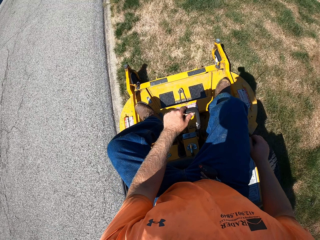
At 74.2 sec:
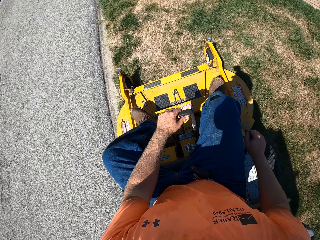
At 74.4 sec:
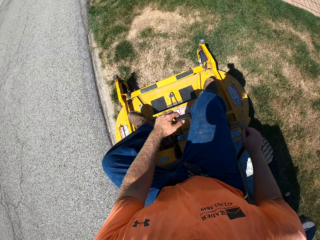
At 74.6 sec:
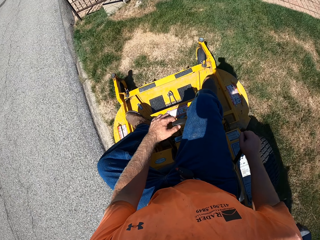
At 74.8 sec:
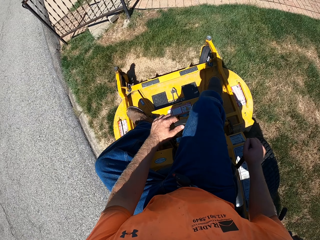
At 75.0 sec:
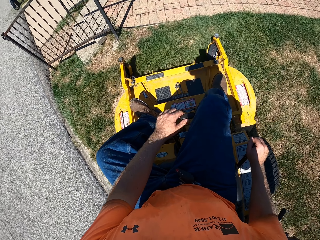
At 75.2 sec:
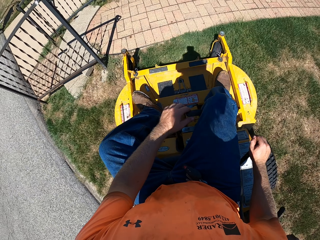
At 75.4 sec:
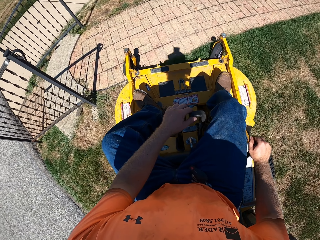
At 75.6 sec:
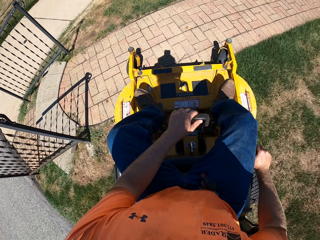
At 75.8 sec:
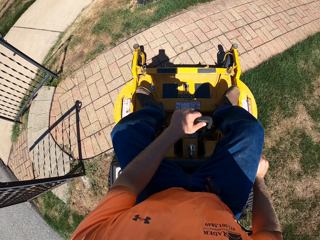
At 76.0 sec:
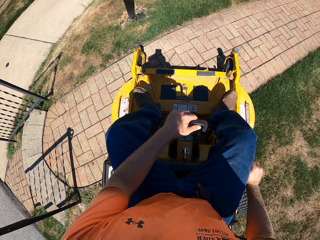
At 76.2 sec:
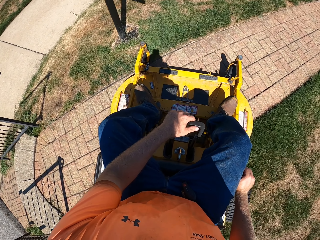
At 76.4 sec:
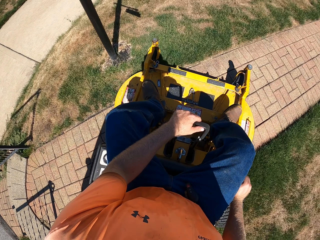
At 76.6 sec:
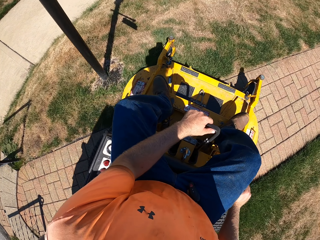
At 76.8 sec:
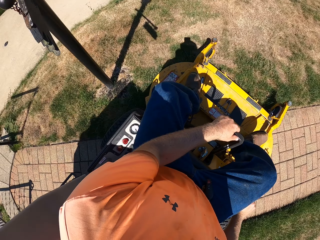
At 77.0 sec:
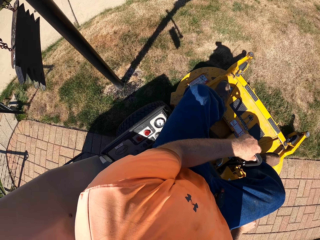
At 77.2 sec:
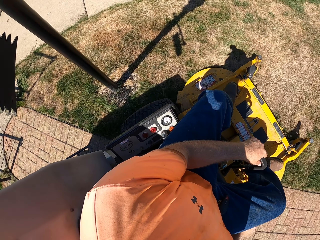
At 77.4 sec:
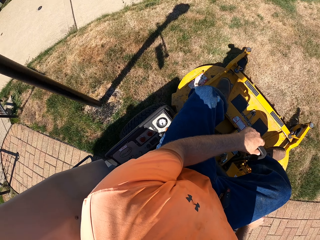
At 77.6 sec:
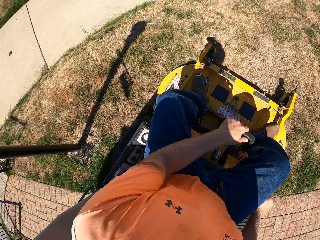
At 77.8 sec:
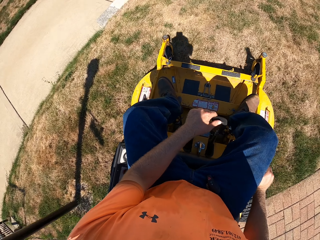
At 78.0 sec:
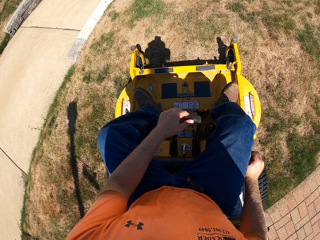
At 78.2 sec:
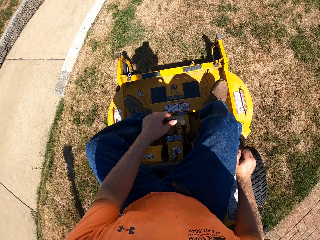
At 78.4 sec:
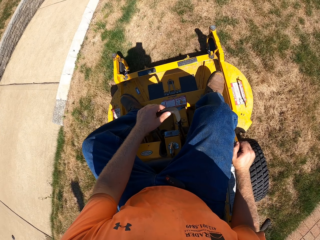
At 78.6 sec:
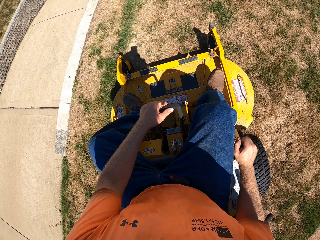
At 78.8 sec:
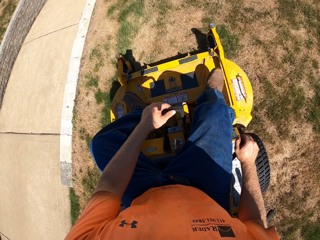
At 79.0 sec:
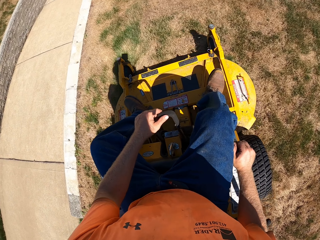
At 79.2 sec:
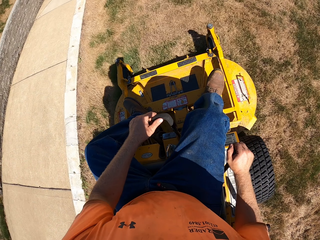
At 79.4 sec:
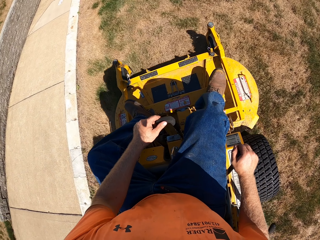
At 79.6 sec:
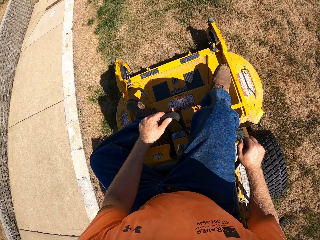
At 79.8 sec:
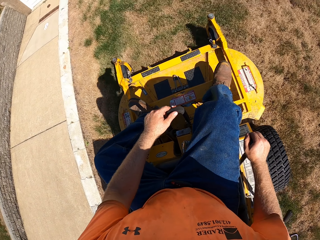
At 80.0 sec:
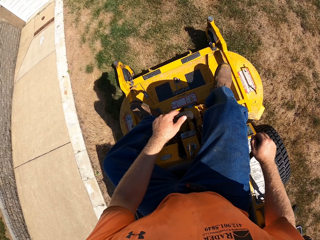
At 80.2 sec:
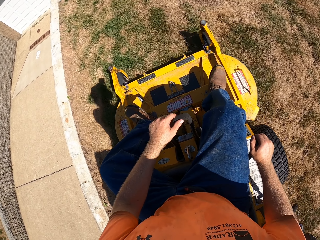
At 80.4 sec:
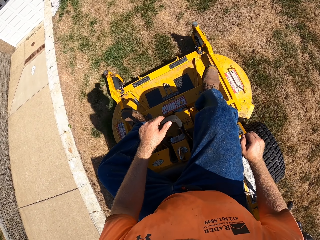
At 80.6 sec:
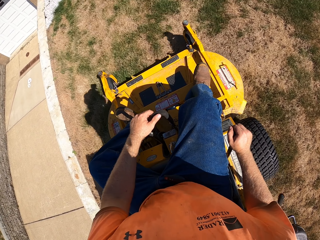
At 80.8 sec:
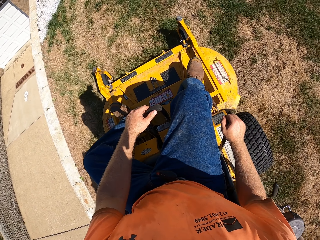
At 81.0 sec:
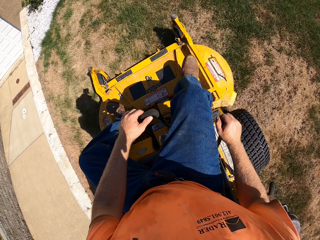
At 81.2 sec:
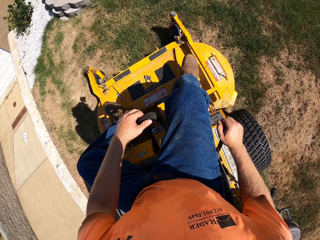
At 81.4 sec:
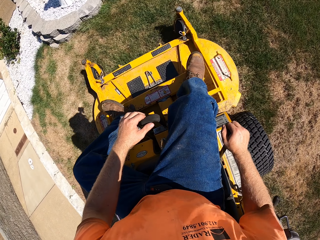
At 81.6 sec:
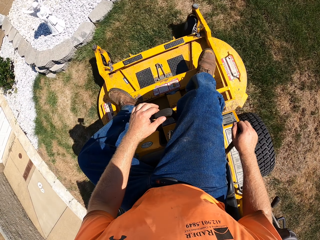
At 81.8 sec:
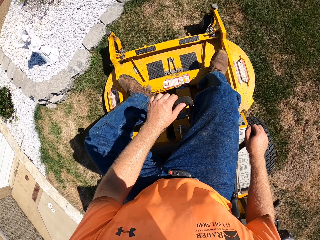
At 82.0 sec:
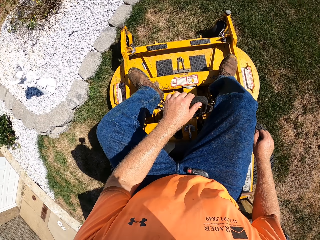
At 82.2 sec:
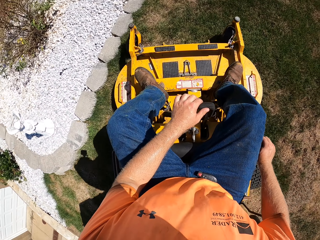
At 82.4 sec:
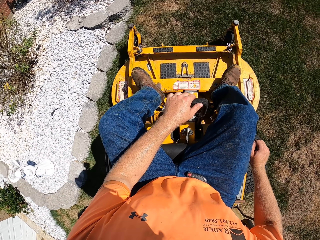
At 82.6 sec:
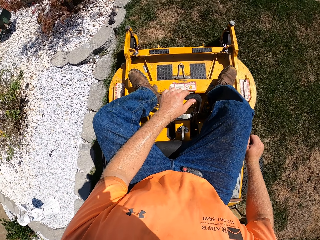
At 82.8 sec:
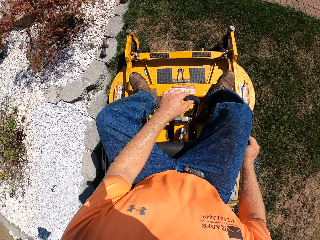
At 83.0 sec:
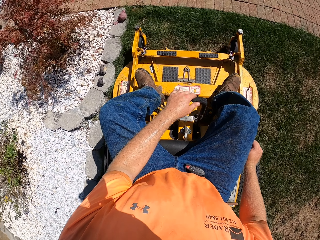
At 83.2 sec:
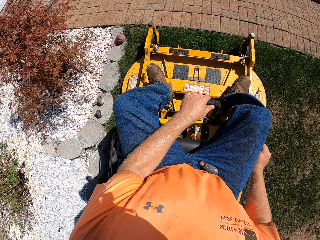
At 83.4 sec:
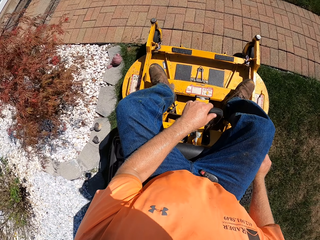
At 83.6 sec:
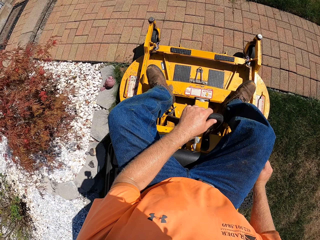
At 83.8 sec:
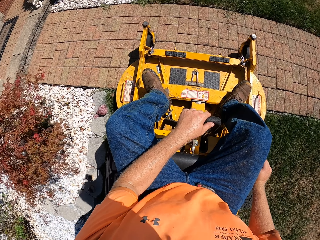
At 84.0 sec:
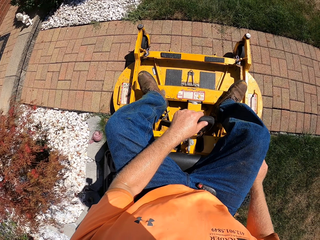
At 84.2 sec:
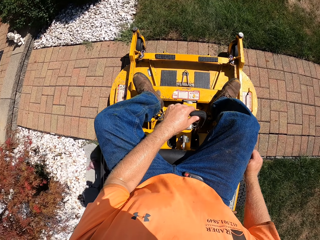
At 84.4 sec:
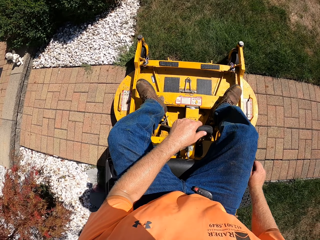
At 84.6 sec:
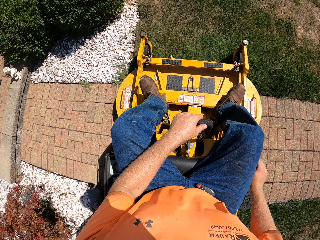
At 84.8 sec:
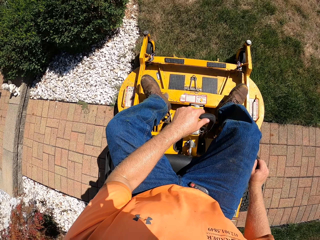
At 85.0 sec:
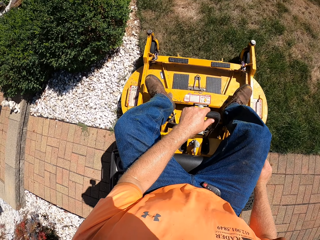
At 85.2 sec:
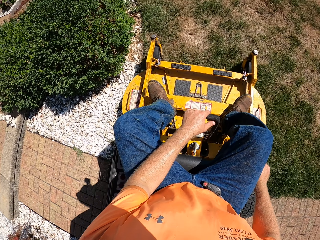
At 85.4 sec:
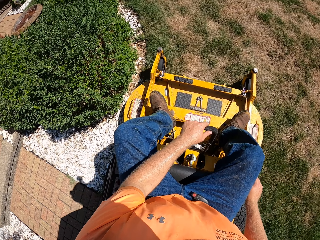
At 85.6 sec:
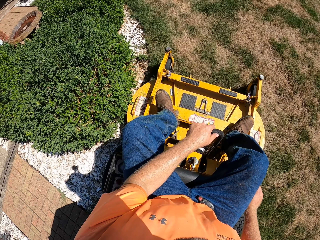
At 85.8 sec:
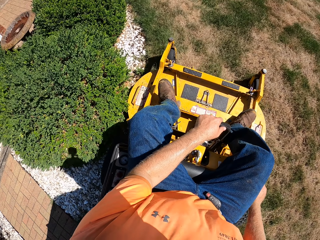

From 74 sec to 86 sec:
The camera wearer drives the truck.

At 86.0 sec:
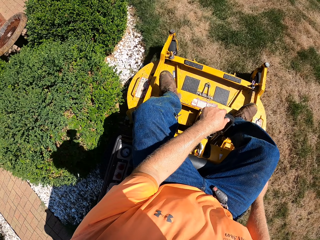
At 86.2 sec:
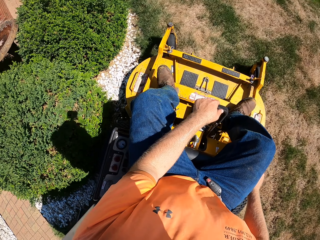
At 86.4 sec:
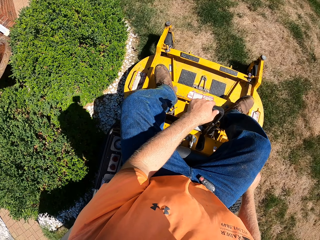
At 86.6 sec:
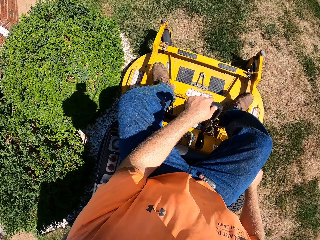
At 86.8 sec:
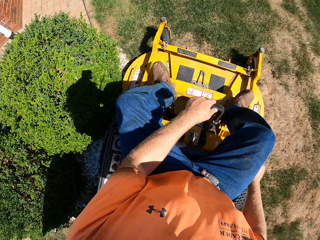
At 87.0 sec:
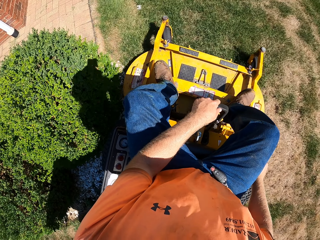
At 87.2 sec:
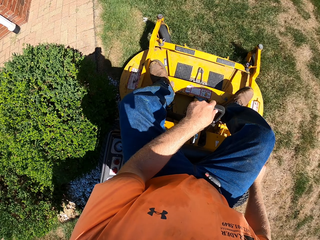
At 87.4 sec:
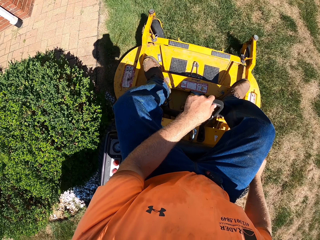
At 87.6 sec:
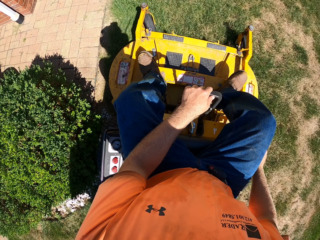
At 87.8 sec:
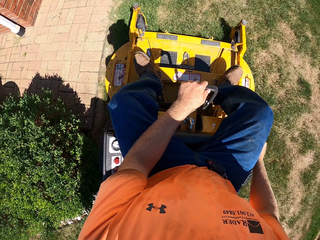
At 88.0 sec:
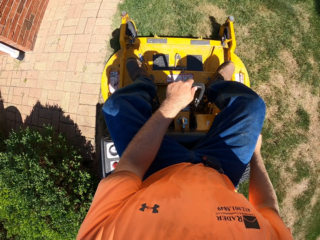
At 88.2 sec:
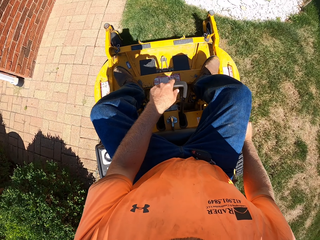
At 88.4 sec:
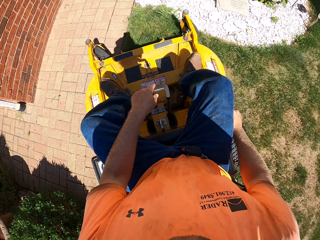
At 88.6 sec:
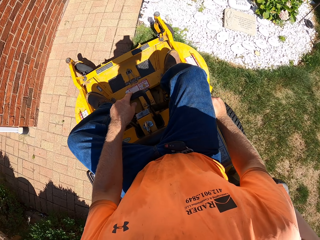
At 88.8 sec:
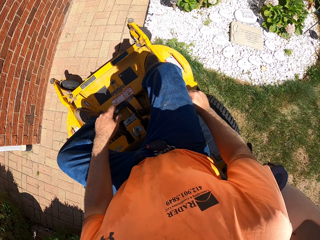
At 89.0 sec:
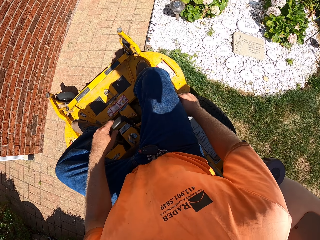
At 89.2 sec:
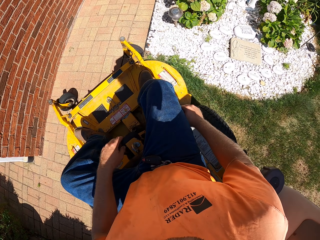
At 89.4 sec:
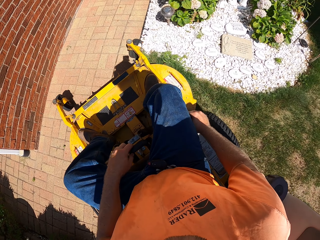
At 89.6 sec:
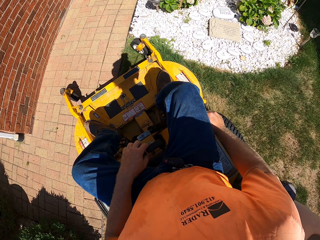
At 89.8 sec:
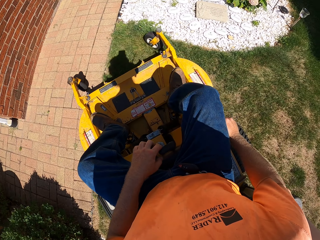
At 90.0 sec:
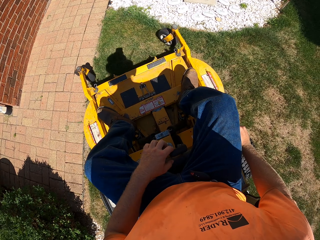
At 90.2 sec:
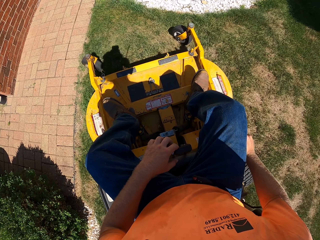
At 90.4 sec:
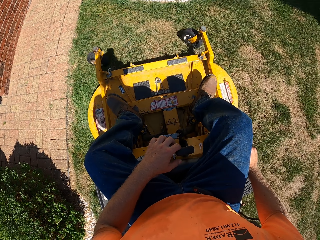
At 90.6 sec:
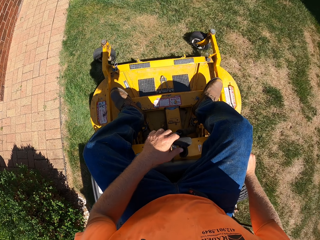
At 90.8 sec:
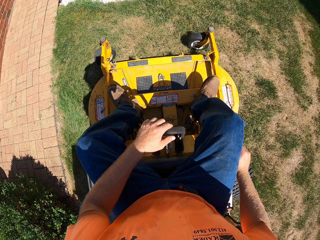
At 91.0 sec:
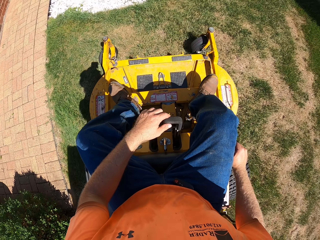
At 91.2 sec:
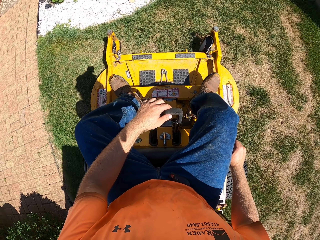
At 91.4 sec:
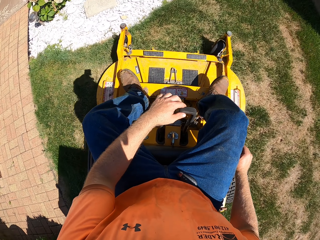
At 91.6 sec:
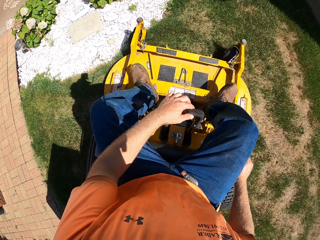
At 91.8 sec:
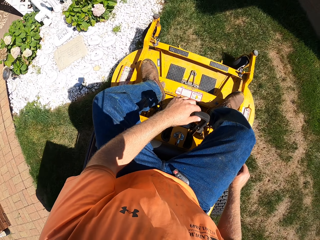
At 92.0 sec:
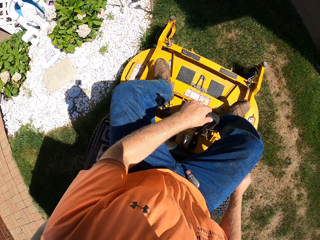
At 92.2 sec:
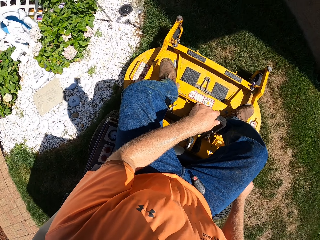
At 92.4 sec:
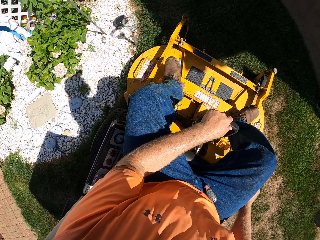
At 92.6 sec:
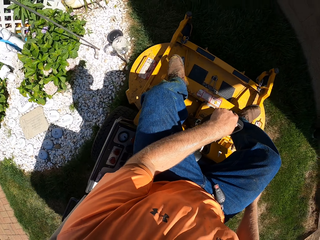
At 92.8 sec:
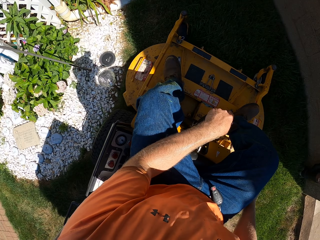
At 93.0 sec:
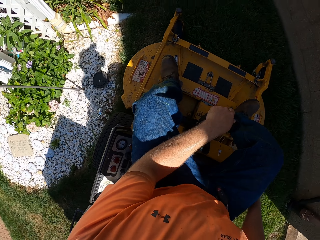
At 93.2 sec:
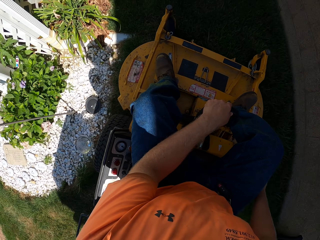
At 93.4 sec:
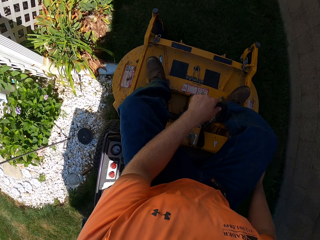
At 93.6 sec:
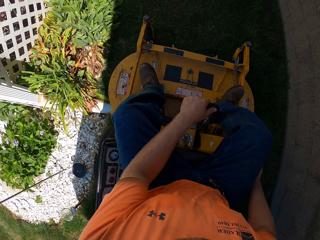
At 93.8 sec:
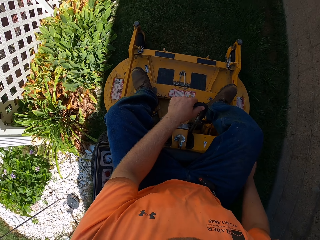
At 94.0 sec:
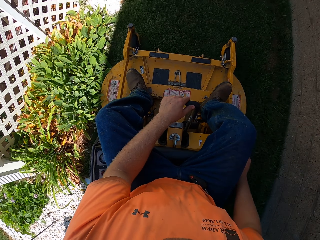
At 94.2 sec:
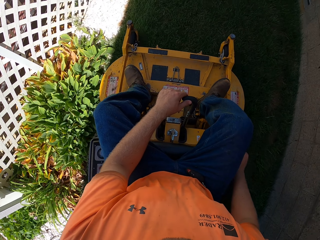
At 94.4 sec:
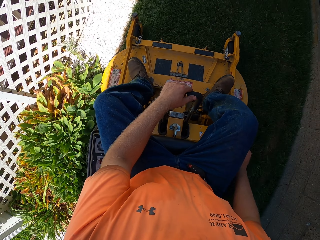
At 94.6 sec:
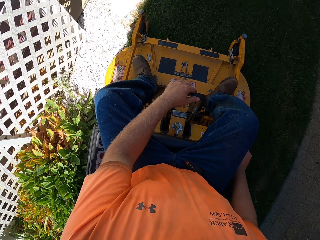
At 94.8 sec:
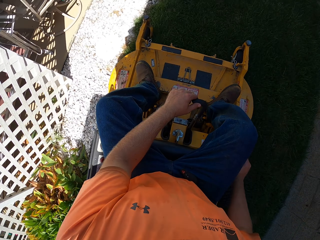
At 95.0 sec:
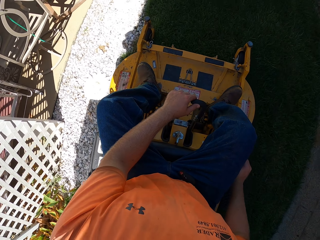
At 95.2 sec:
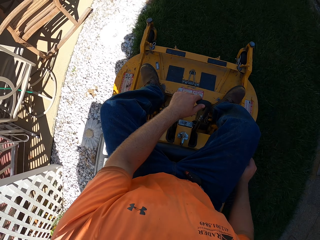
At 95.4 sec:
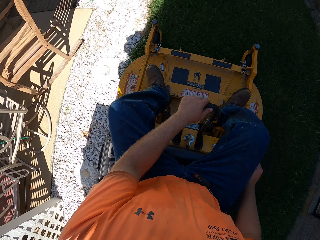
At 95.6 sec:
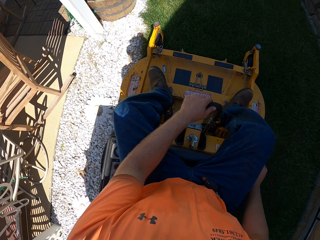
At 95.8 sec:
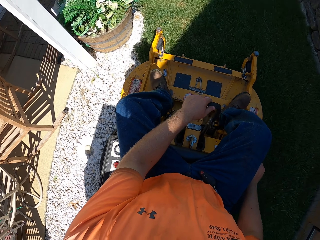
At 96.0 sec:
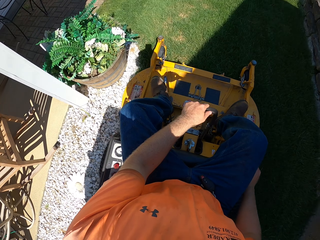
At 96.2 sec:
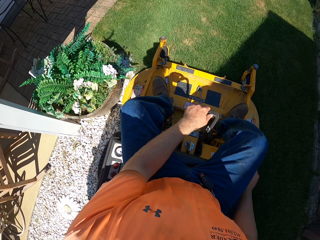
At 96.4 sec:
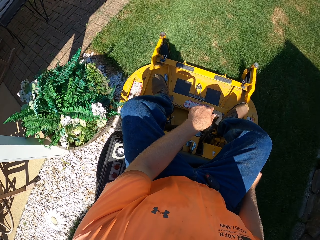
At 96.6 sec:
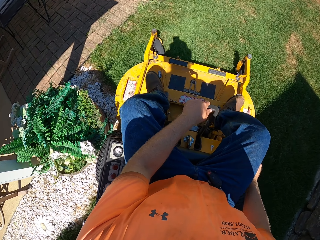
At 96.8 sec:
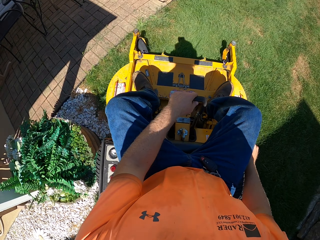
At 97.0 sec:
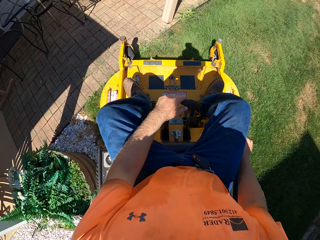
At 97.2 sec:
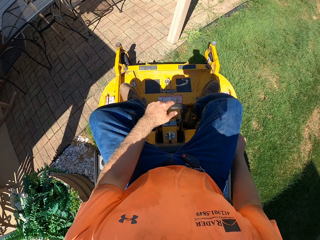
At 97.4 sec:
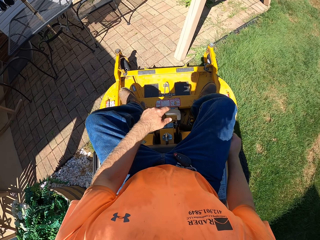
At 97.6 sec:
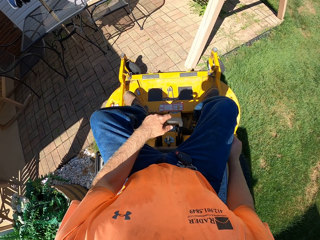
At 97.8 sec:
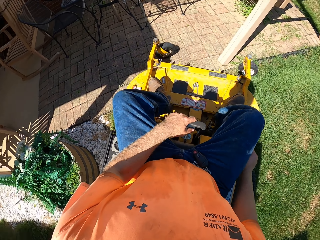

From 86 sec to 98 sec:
The camera wearer reverses the truck. They drive the truck.
